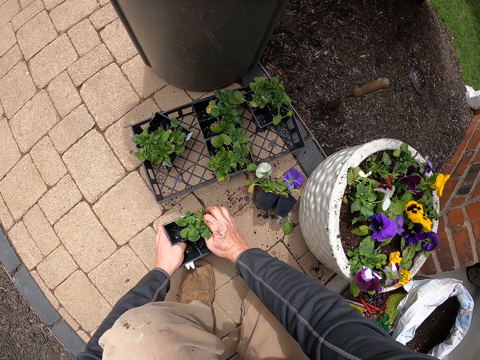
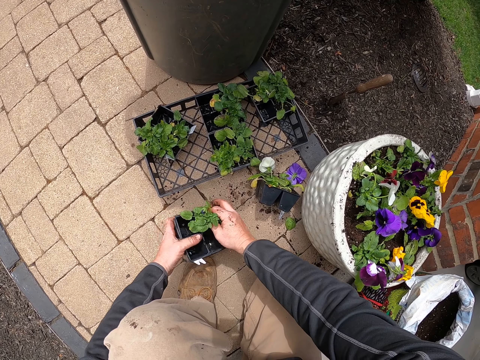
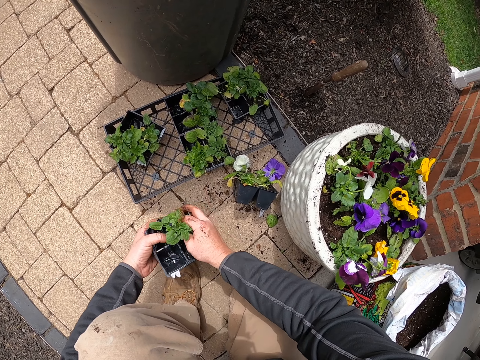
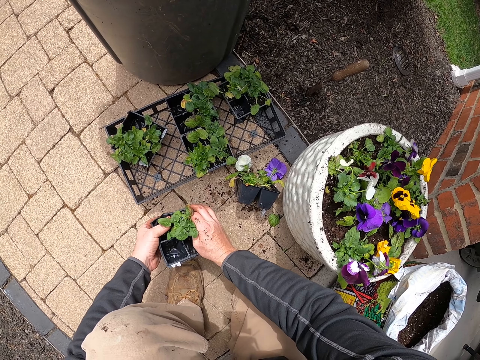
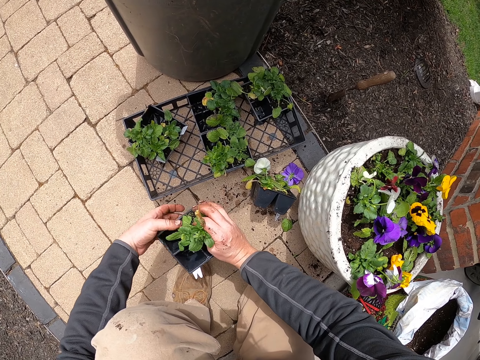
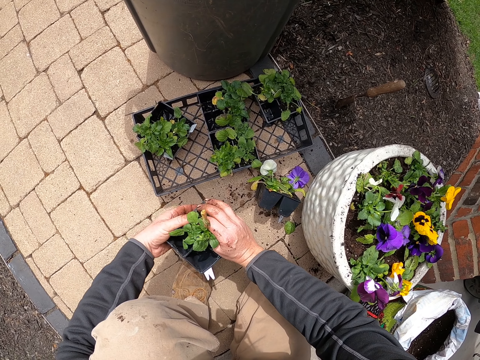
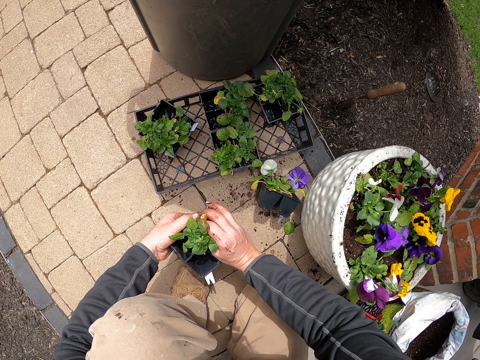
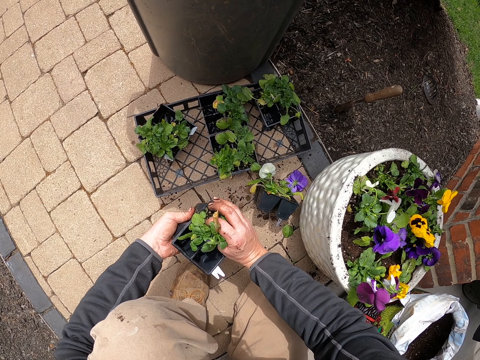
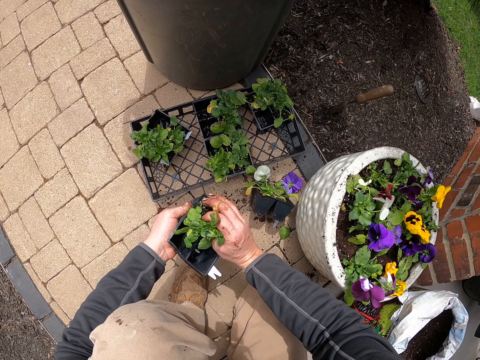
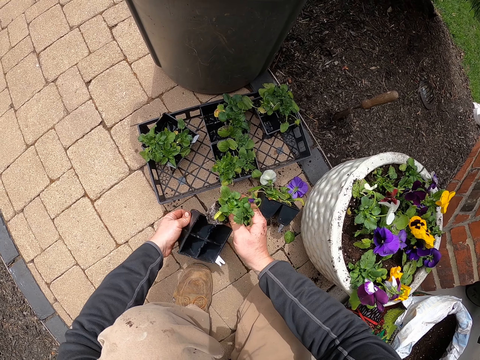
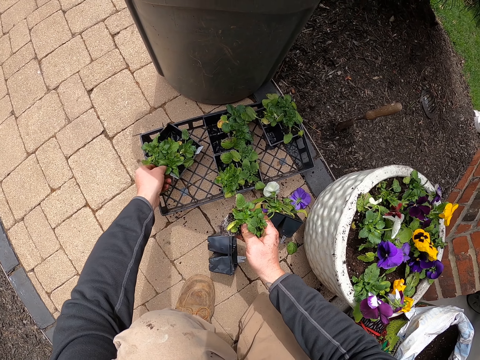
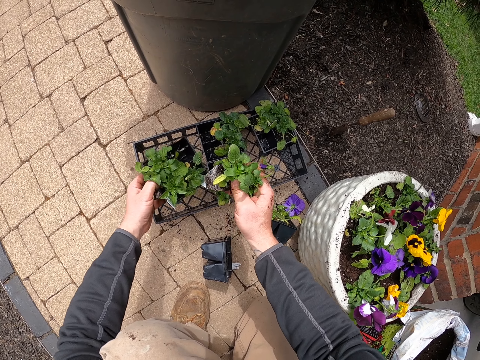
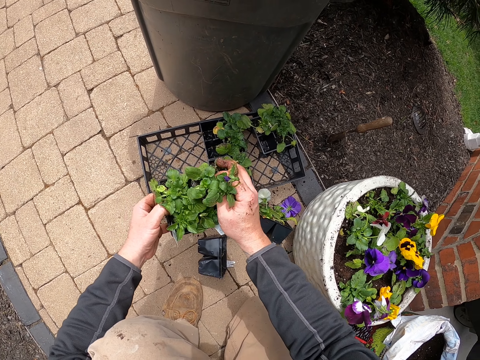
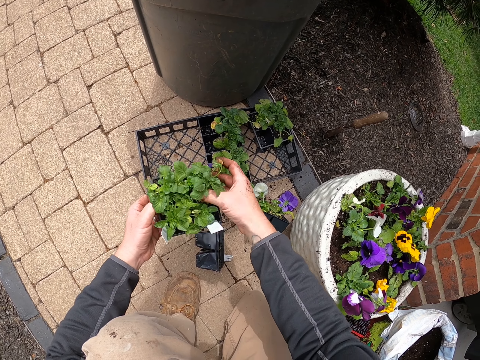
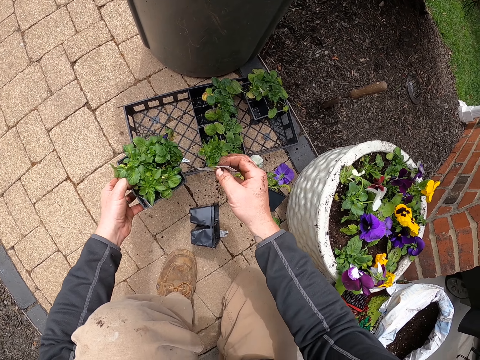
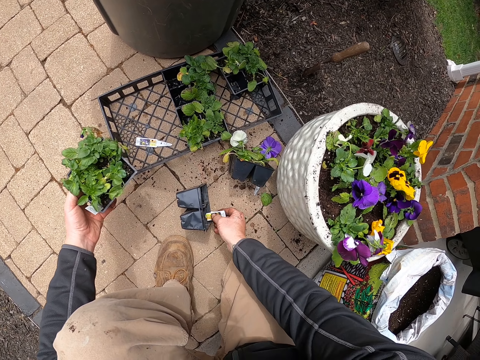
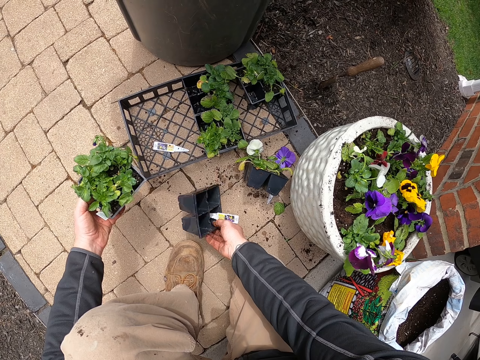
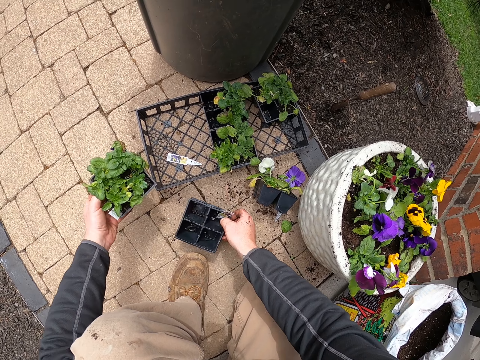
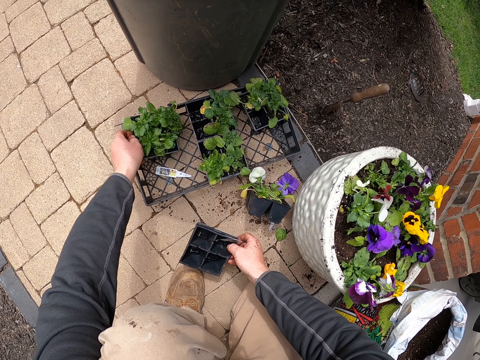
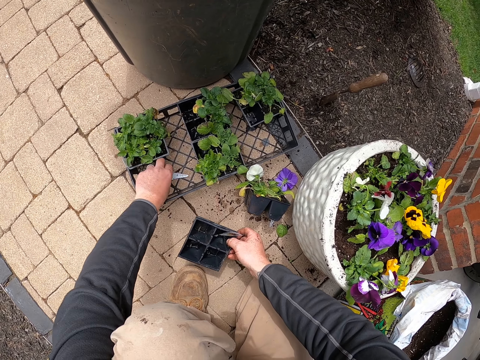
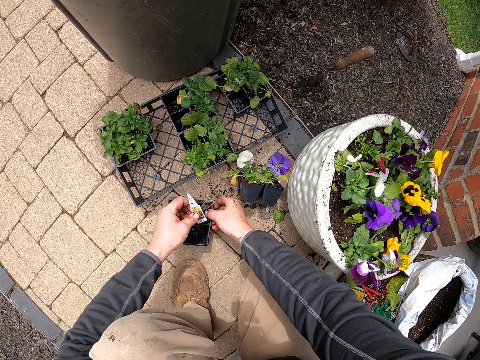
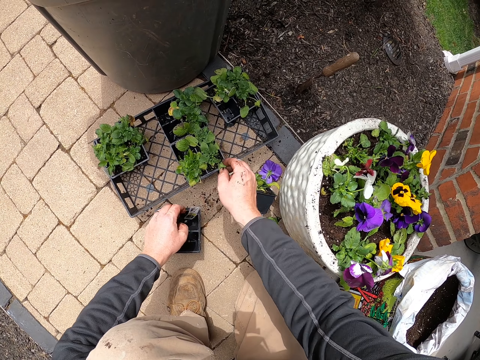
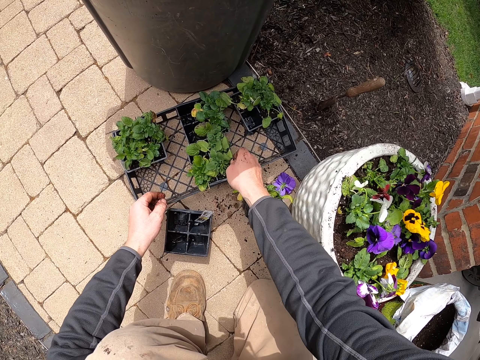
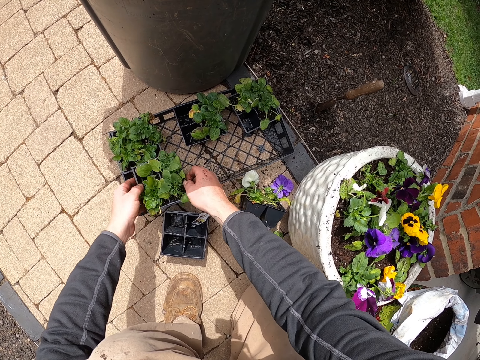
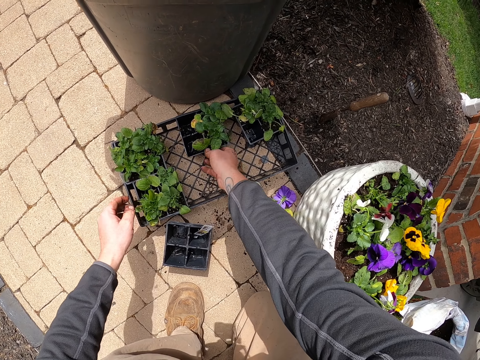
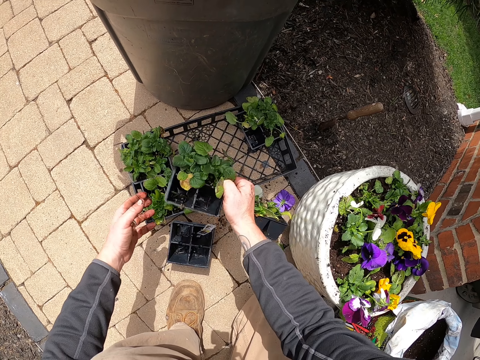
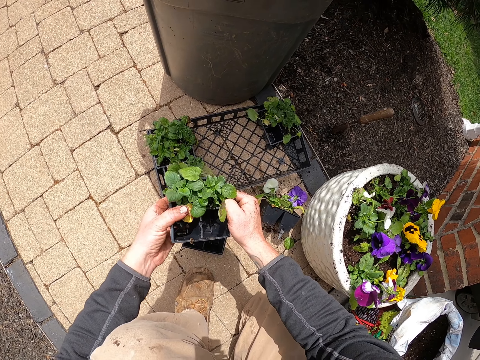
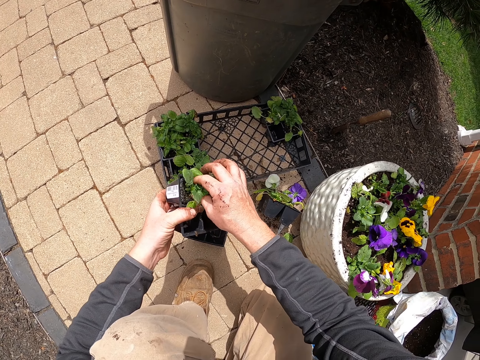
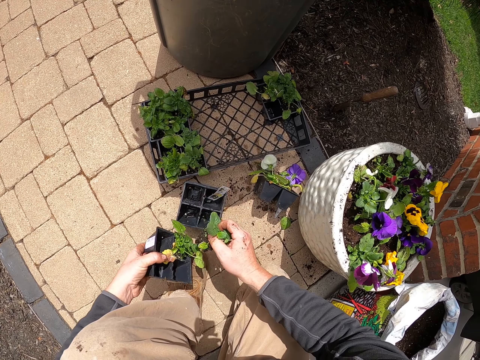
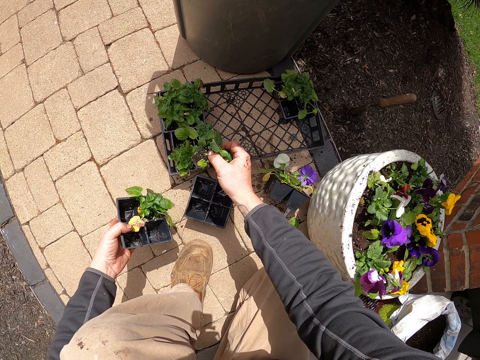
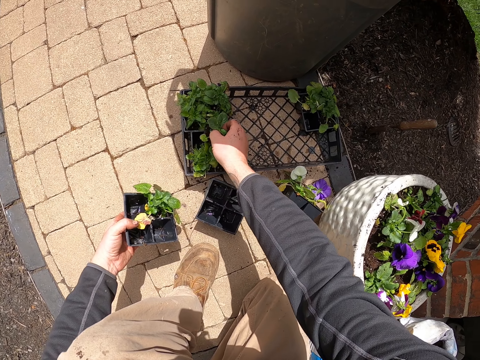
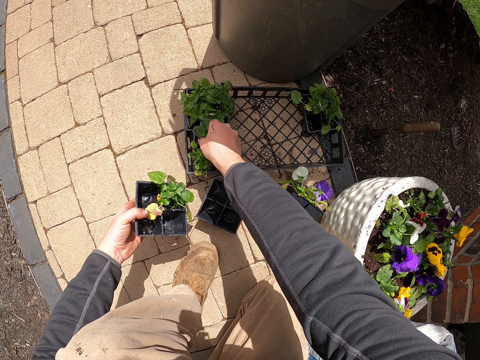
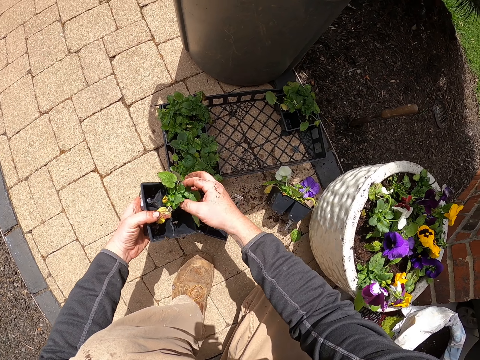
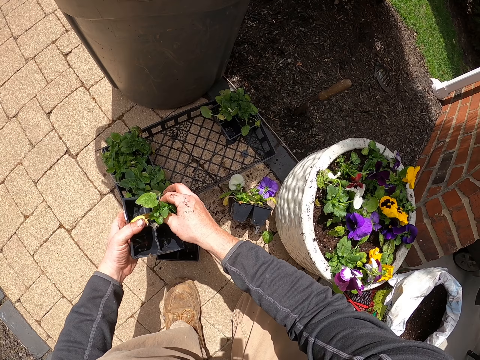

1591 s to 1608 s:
The camera wearer holds a flower. They move a hand along a seed tray. They remove a plant. They drop the seed tray. They pick up the seed tray or container. They put the flower in the seed tray. They pick up a sticker or paper. They drop the sticker. They pick up the seed tray. They hold the seed tray. They drop the seed tray. They pick up the sticker. They put the sticker in the seed tray. They drop the seed tray. They pick up flowers. They take a plant container. They hold the flower with the other hand. They drop the flower. They pick up flowers. They take the plant container. They hold the flower with the other hand. They remove the flower from the seed tray. They put the flower in the seed tray. They remove the flower from the seed tray.

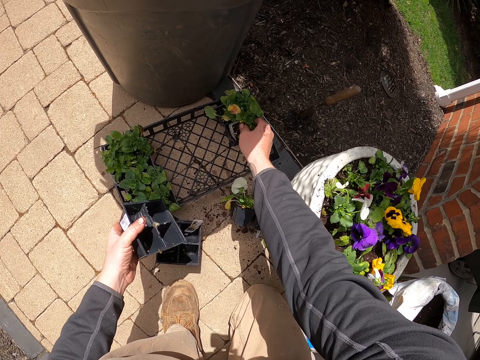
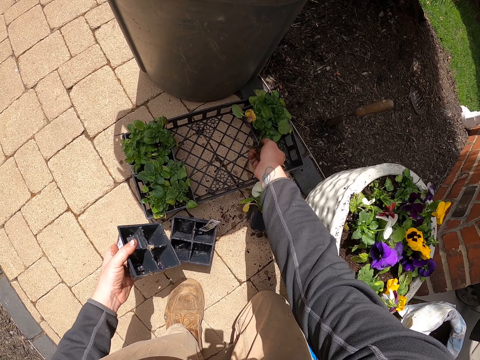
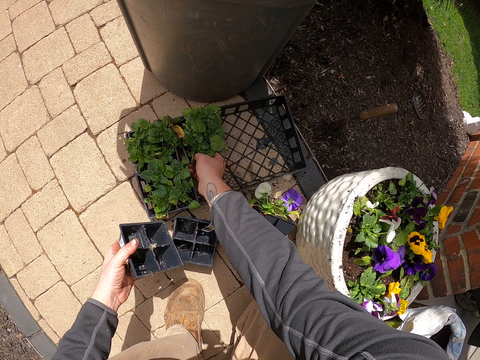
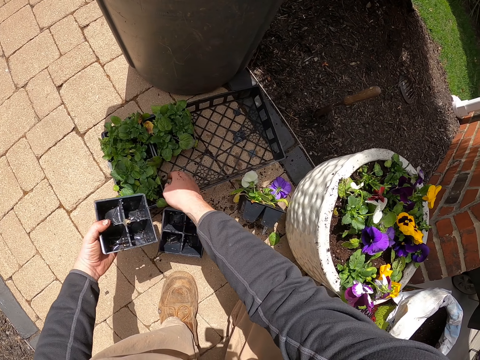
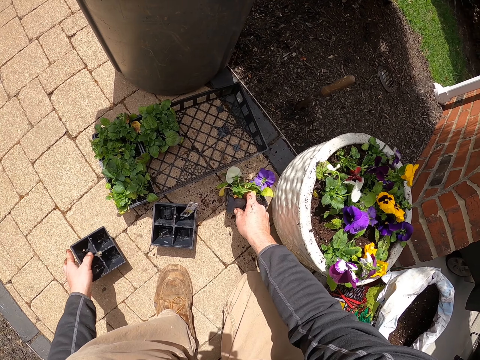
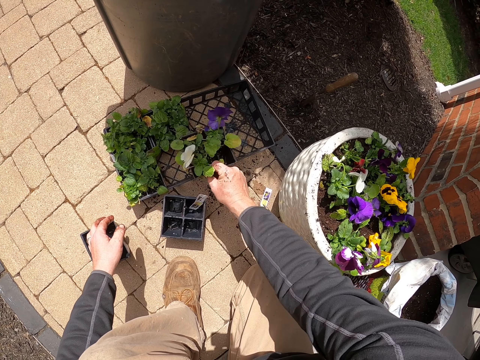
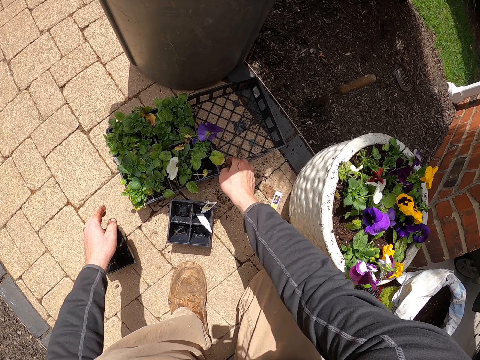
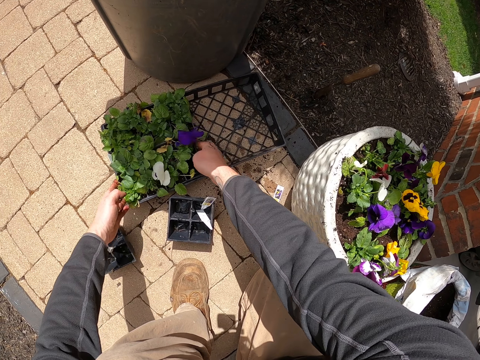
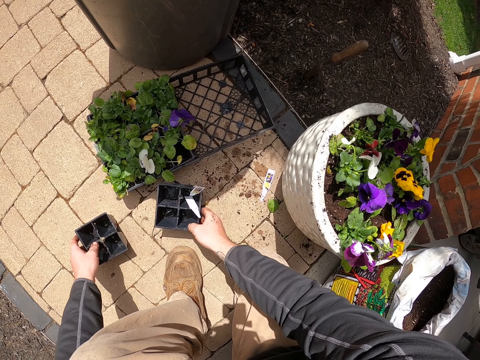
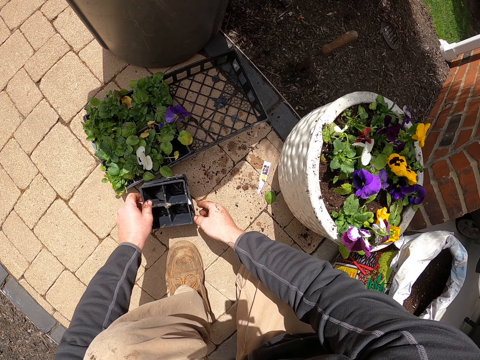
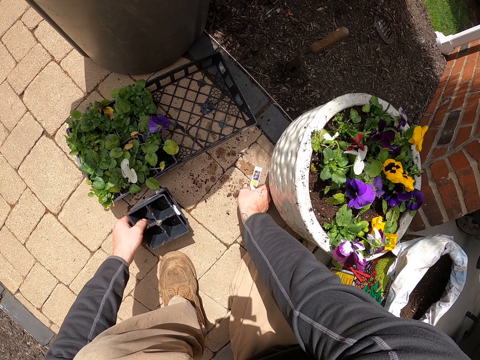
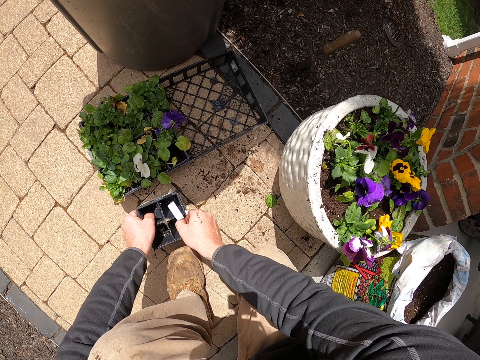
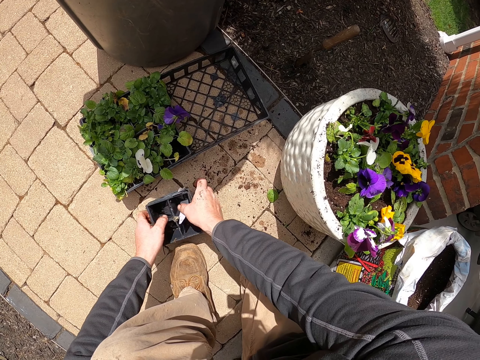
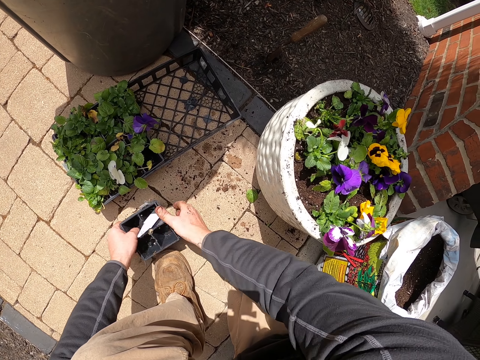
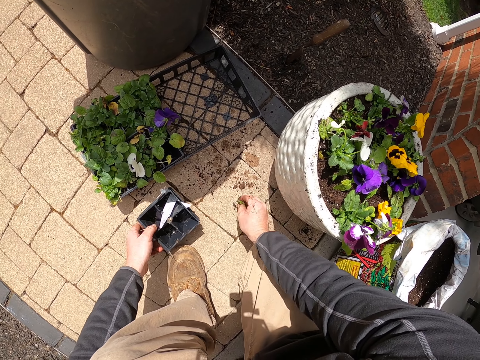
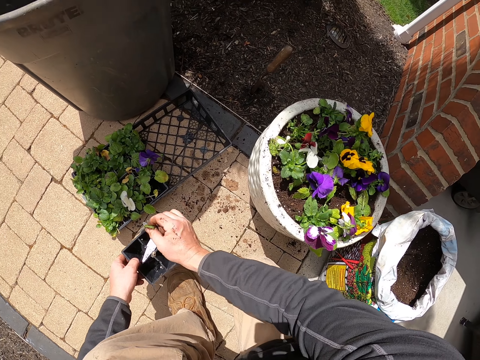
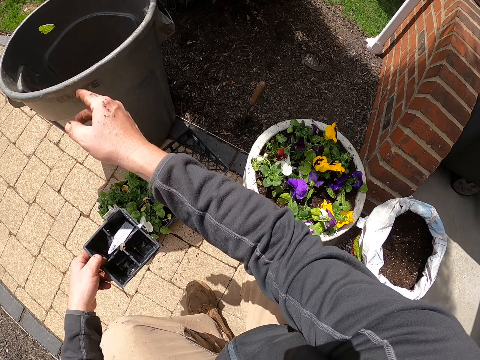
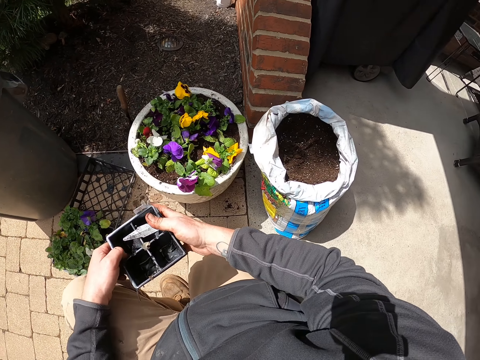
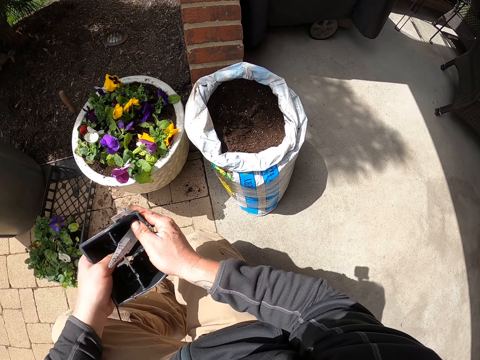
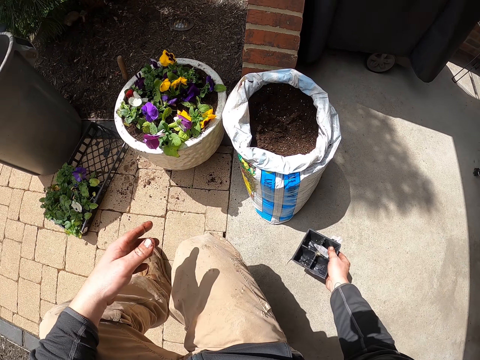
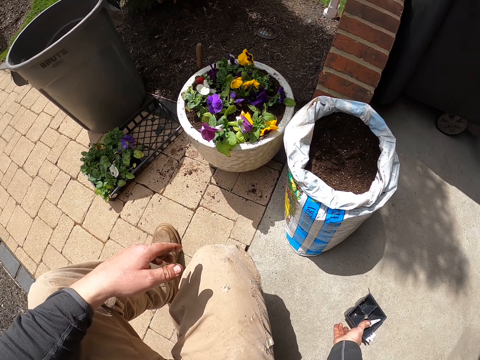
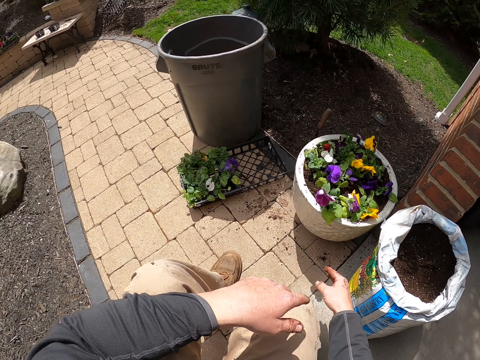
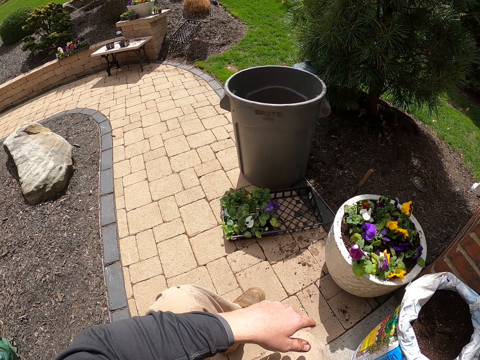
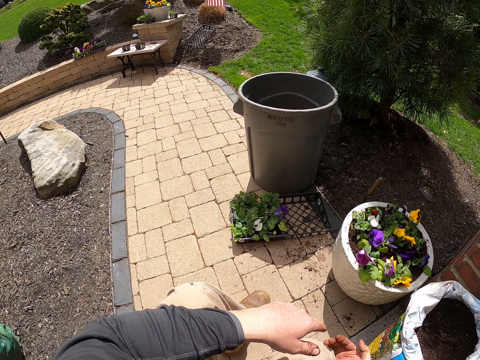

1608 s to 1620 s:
The camera wearer drops the flower in the seed tray. They move the flower. They move the flower again. They pick up the seed tray. They take a plant. They drop the seed tray. They put the plant in the tray. They move the seed tray. They hold the seed tray. They take containers. They pile the seed tray. They pick up a sticker. They put the sticker in the seed tray. They hold the seed tray. They pick up a leaf. They lift the seed tray. They drop the leaf in a bin. They hold the seed tray on the other hand. They drop the seed tray. They put the containers away. They rub a hand on the trouser.
